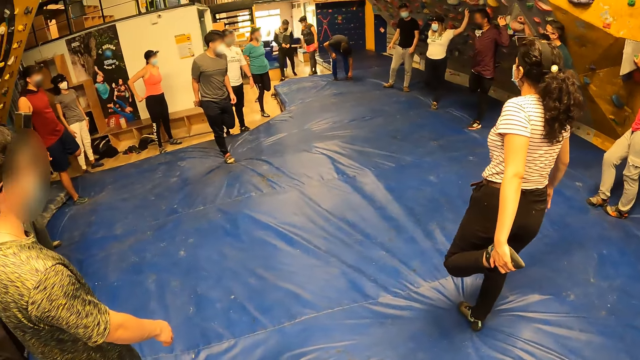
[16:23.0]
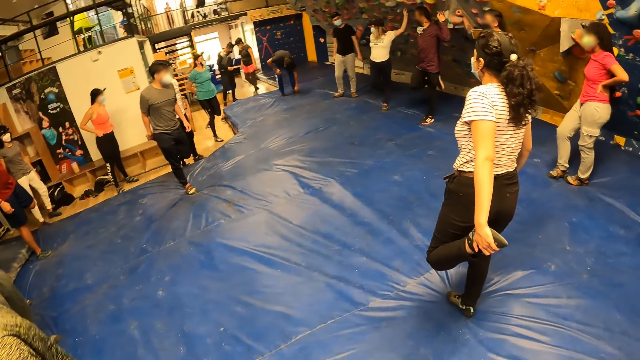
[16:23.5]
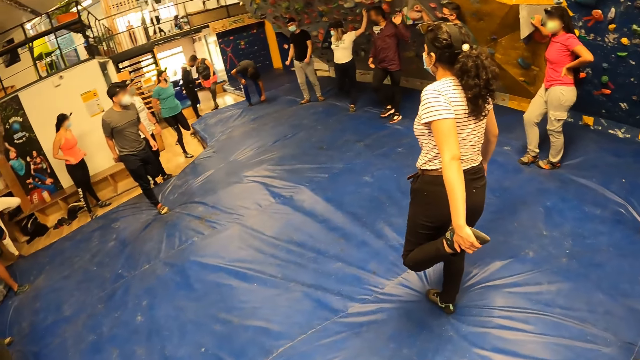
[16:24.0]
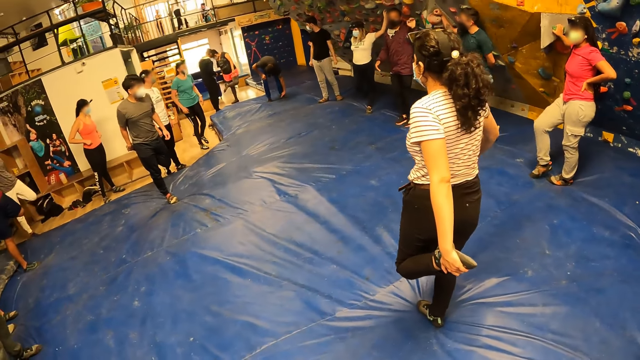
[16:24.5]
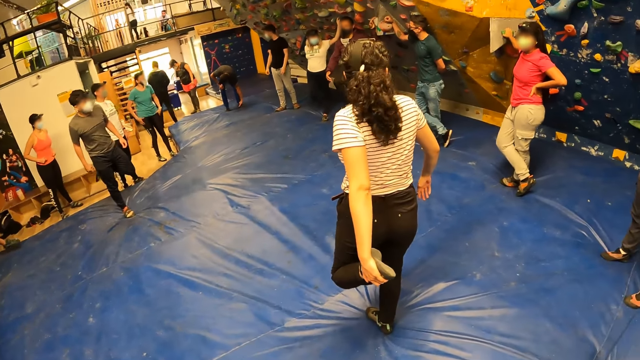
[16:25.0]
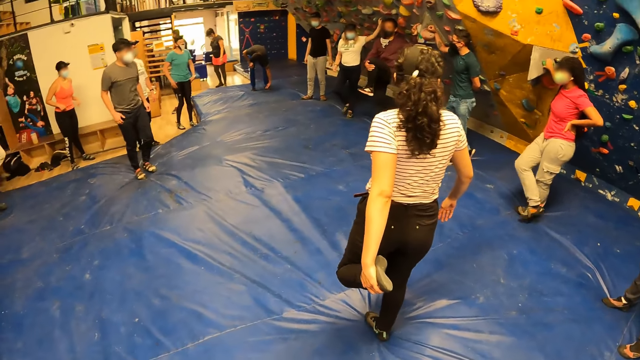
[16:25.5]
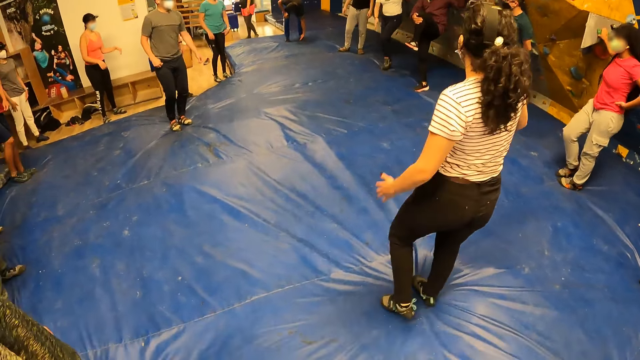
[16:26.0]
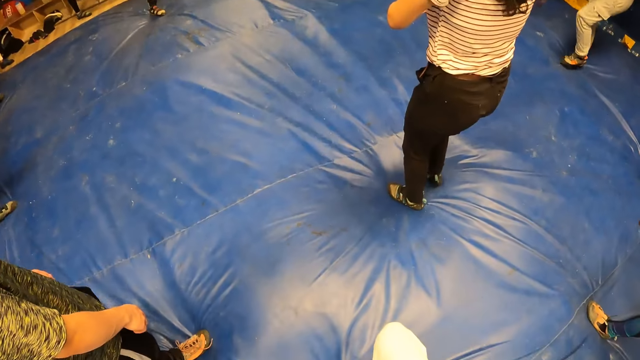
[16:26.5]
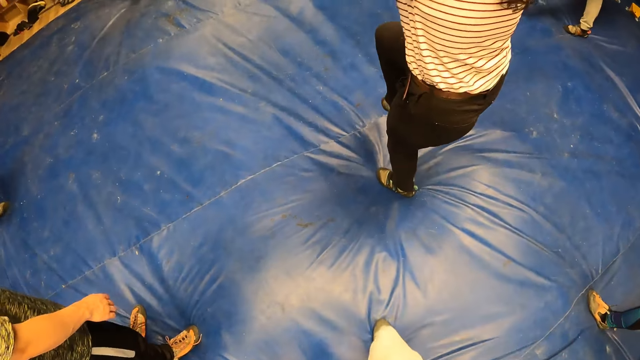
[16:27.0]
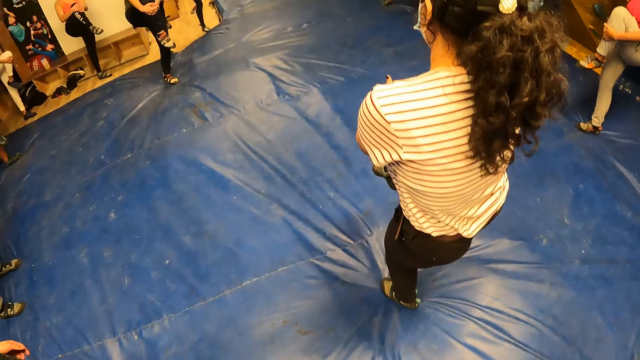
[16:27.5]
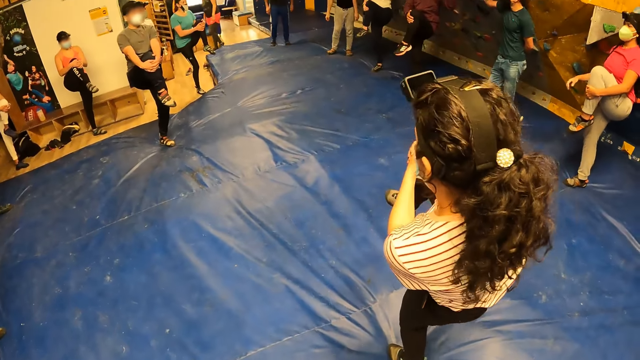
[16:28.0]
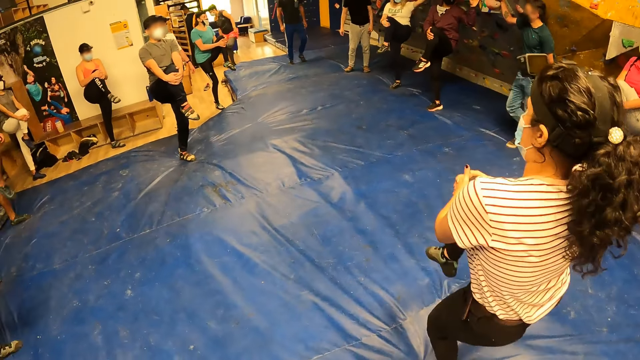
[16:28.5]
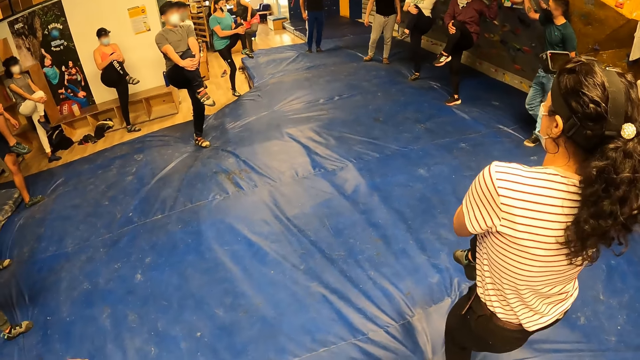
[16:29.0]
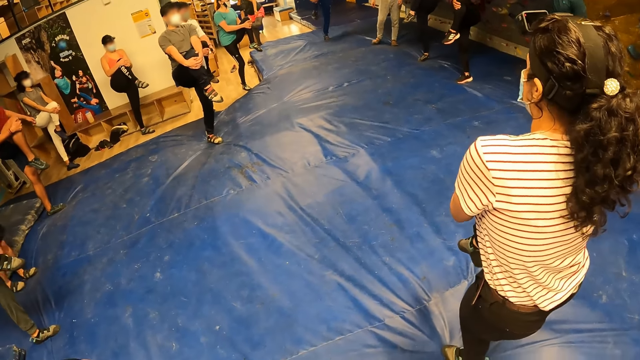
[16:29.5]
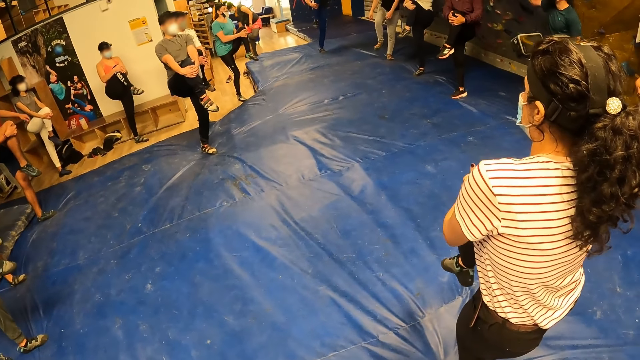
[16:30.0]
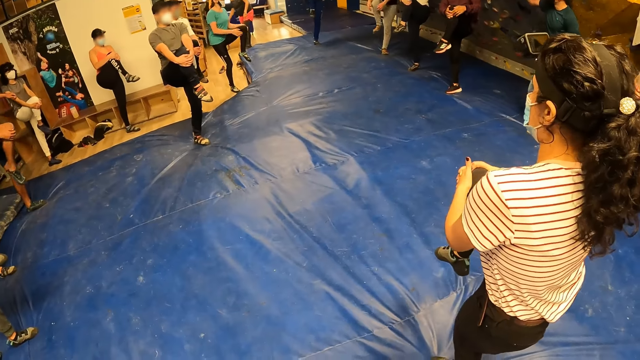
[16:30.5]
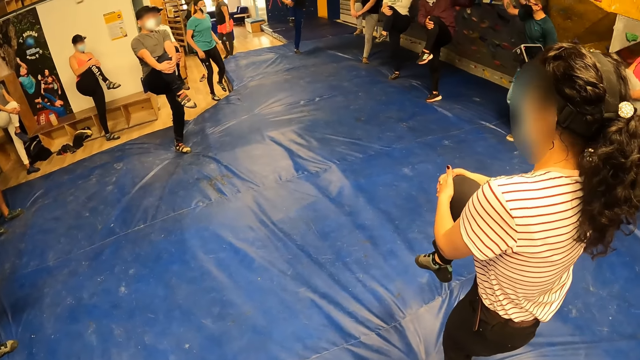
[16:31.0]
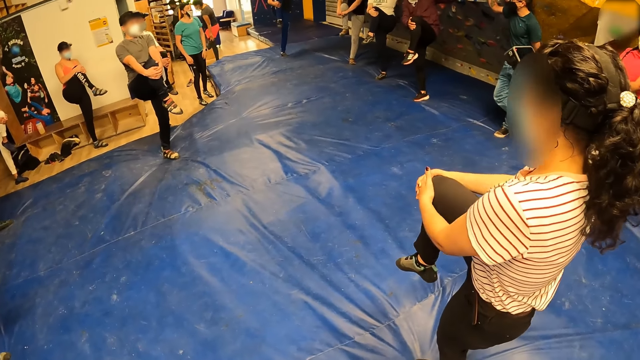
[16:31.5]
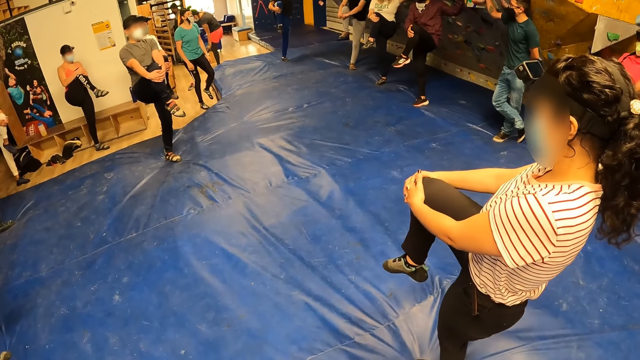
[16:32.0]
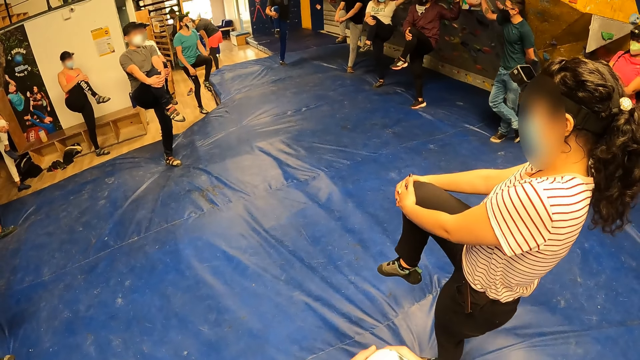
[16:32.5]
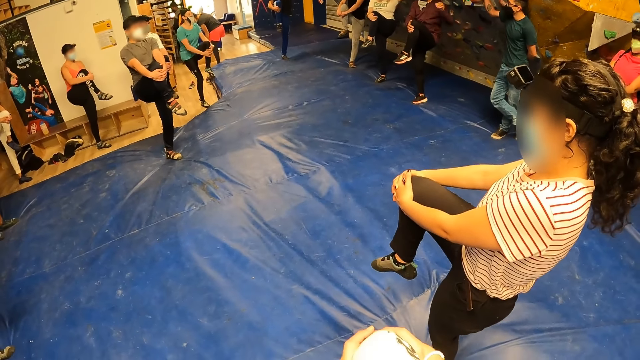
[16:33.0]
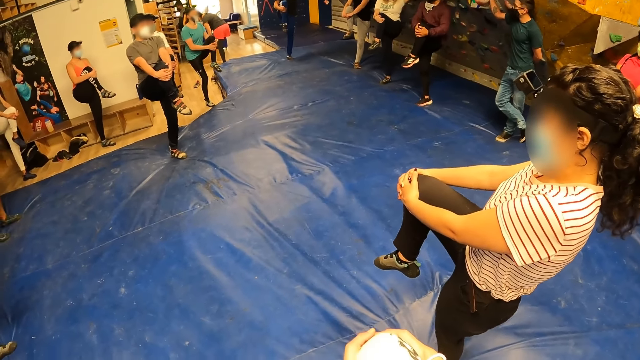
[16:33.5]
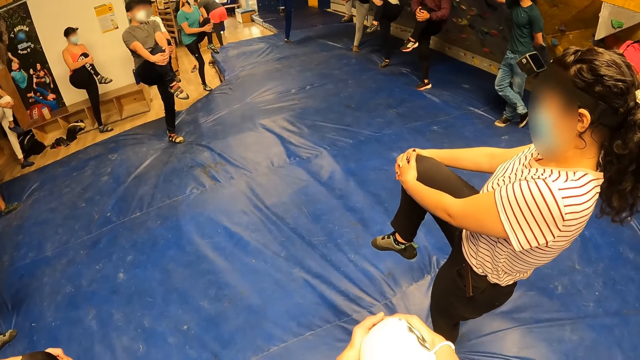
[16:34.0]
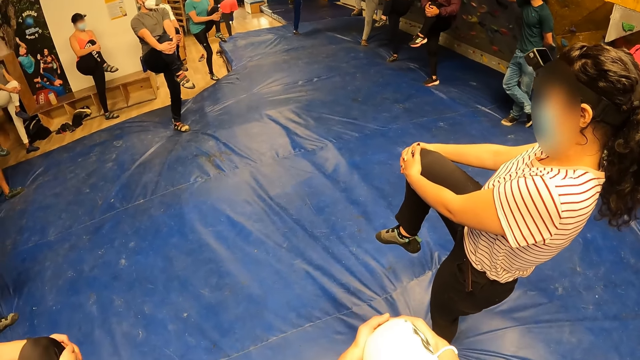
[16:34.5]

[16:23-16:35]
The man touches a rock on the wall with his left hand. The camera wearer looks down.

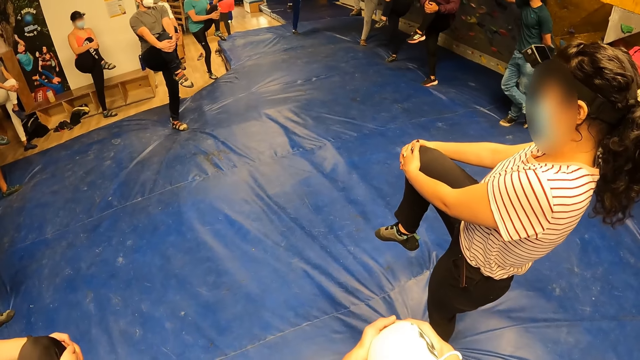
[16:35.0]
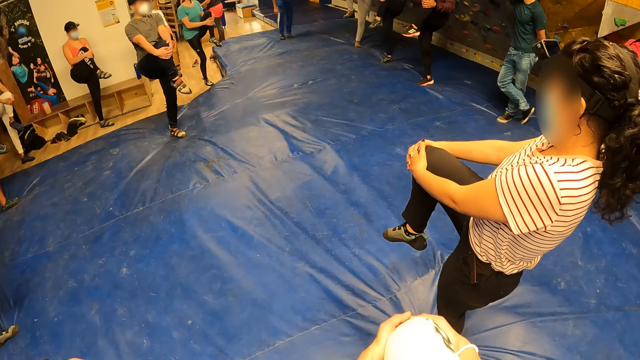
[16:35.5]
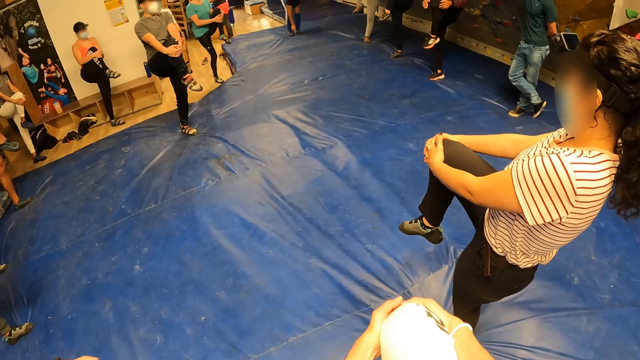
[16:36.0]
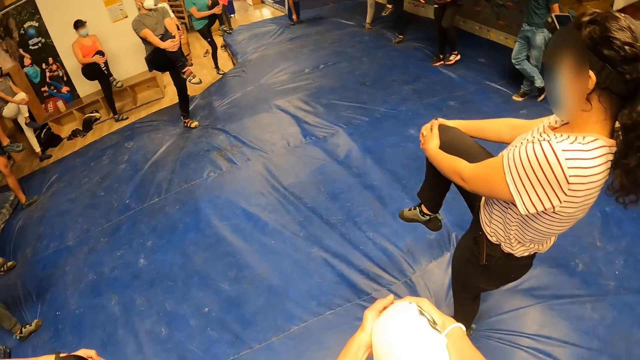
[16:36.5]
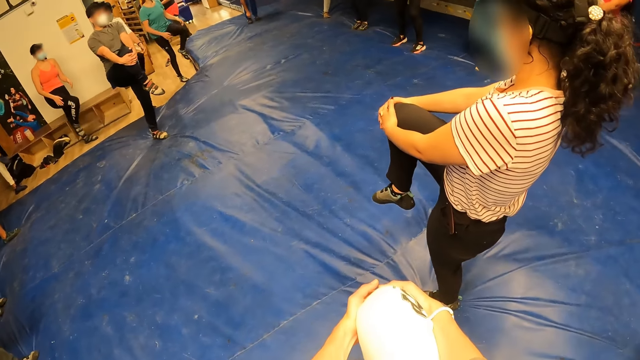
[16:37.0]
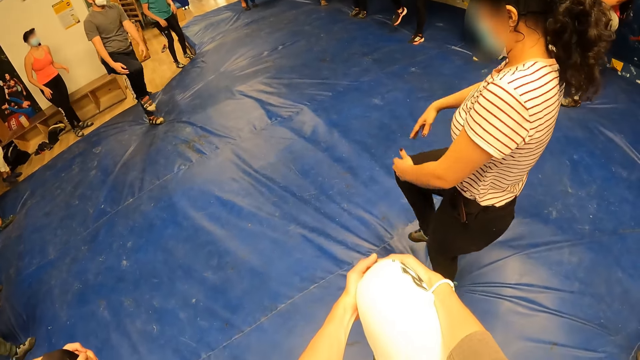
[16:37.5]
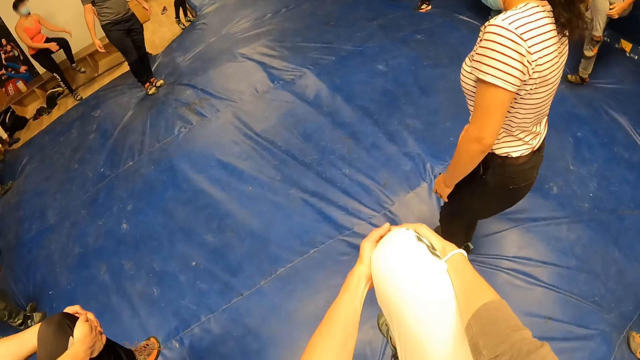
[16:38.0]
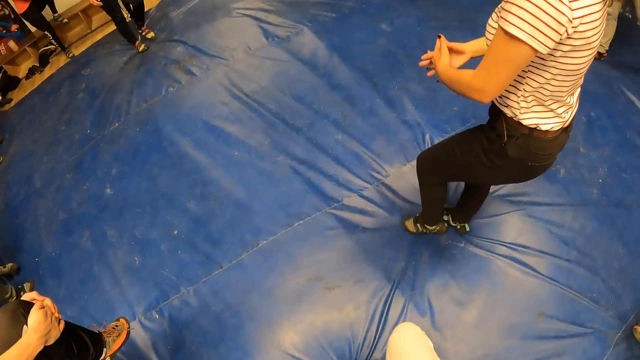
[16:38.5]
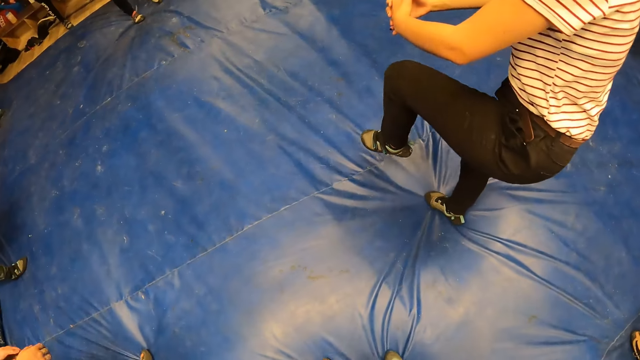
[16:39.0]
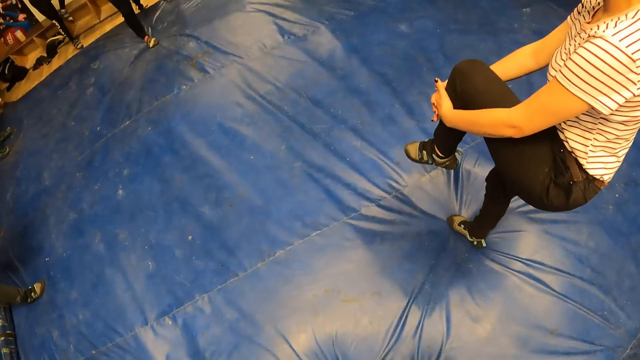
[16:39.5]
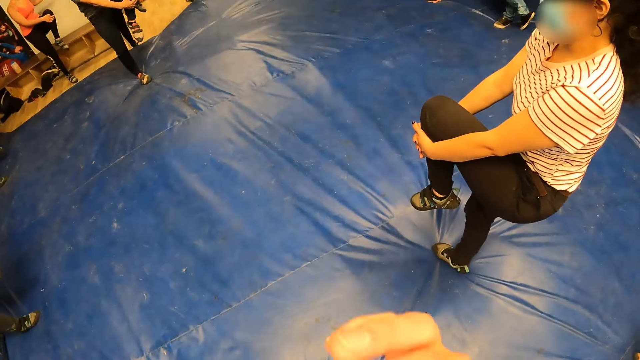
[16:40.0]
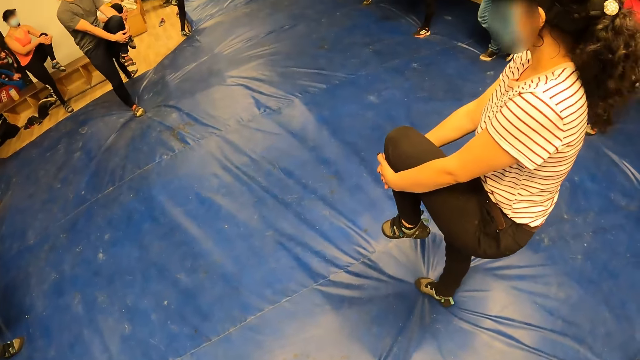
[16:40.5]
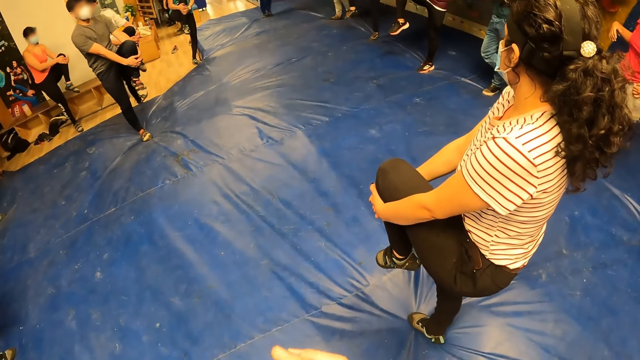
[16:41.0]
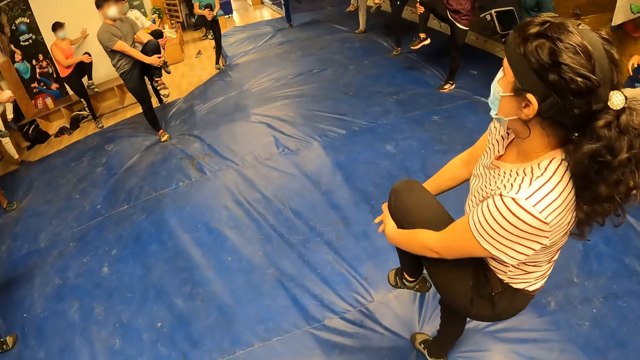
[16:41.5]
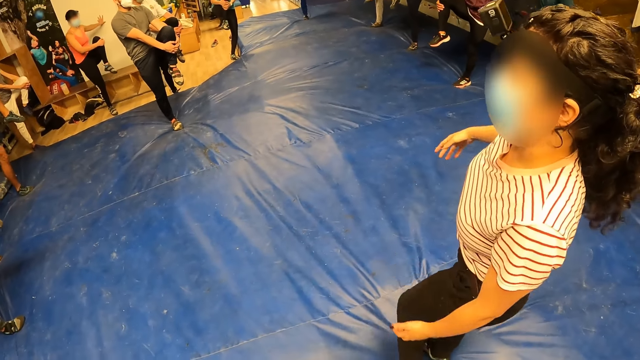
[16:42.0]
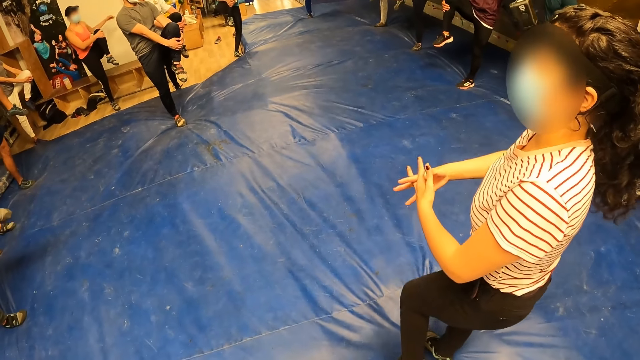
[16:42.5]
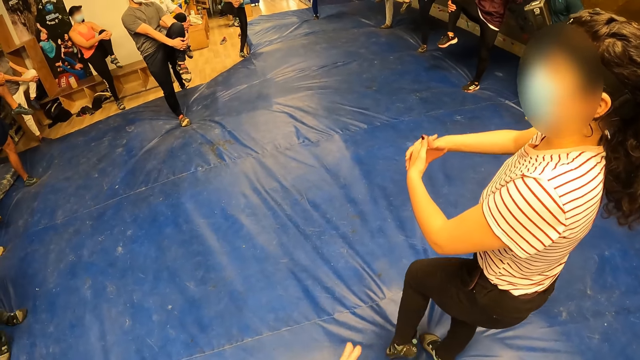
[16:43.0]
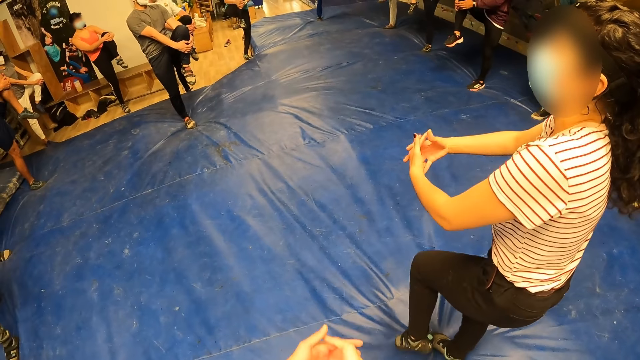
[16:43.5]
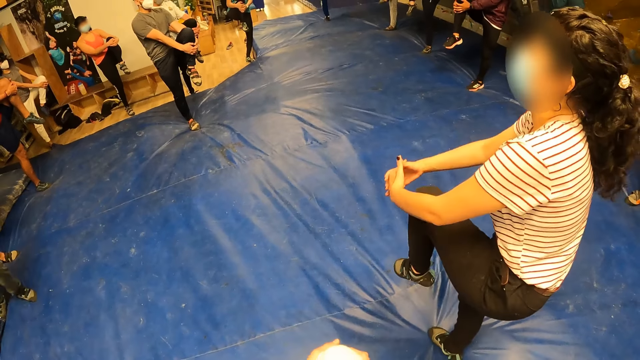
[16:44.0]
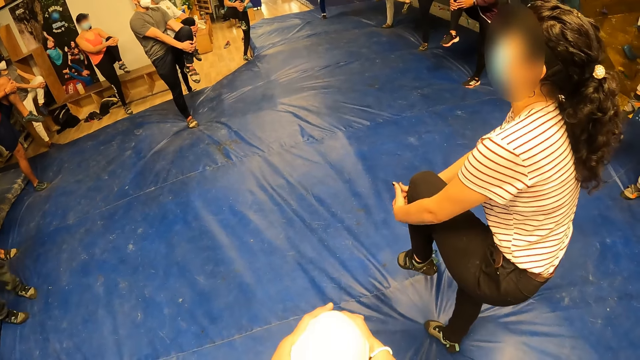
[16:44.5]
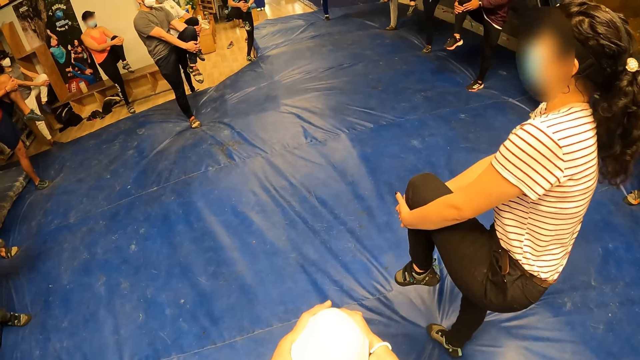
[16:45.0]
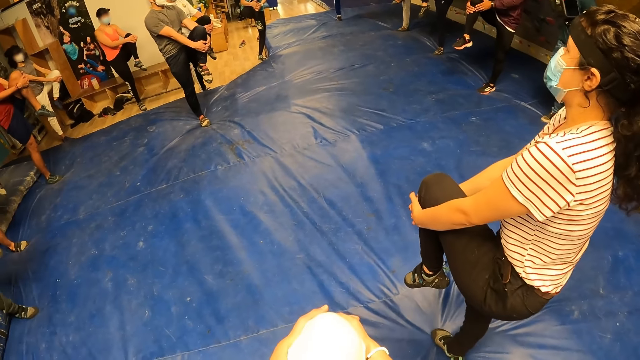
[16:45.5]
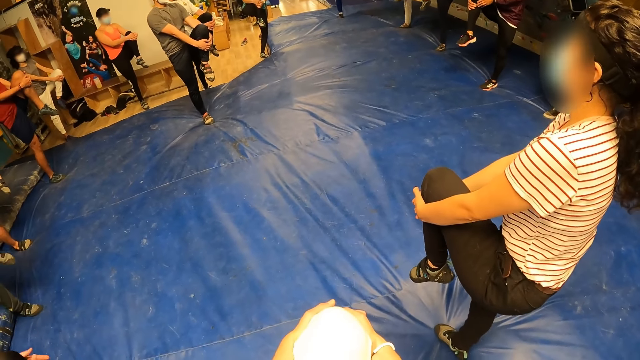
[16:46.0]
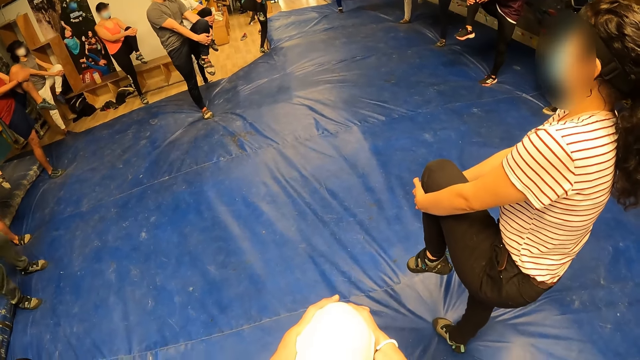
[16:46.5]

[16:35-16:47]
The camera wearer drops a leg. They raise a hand.
